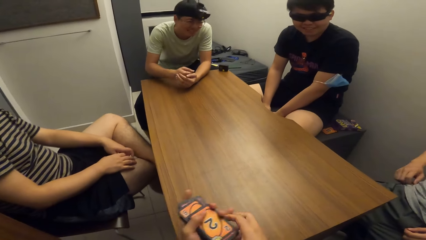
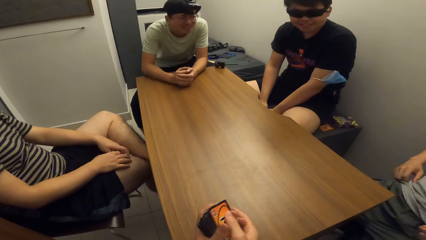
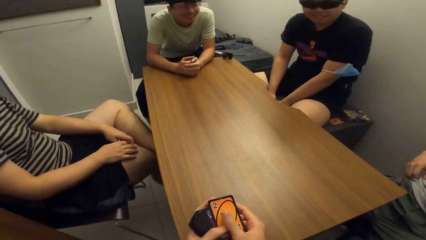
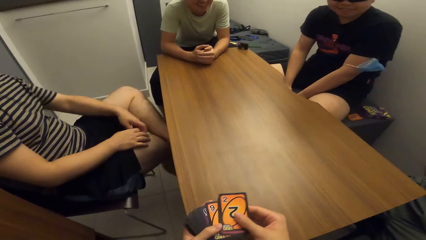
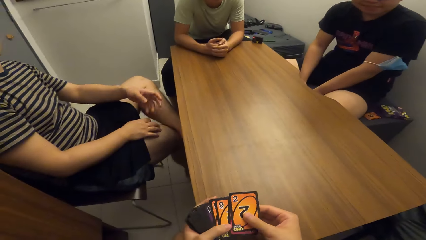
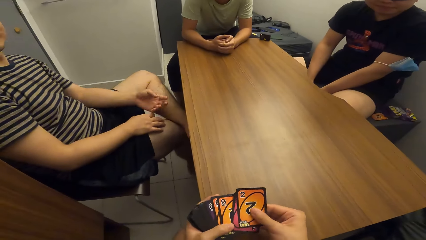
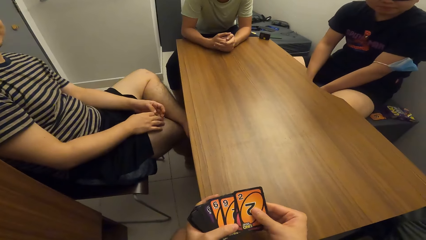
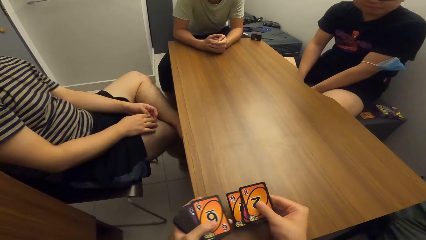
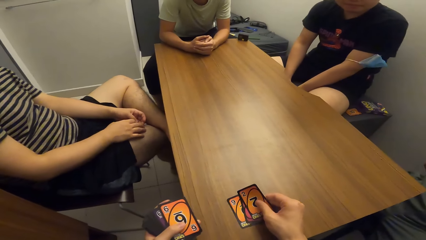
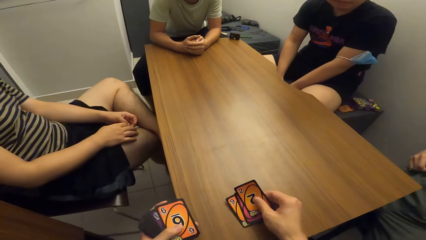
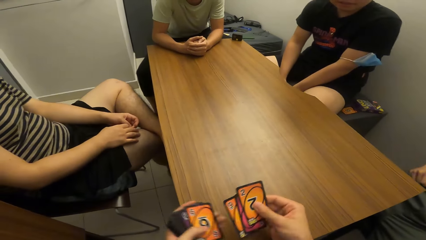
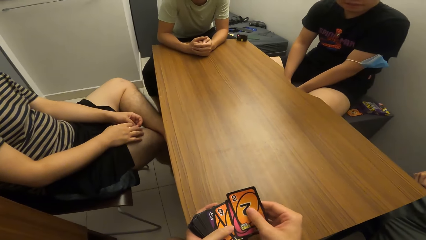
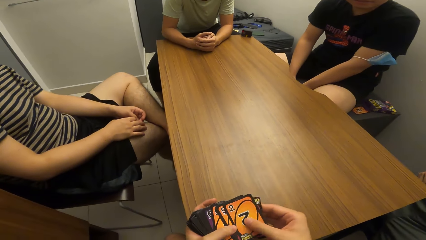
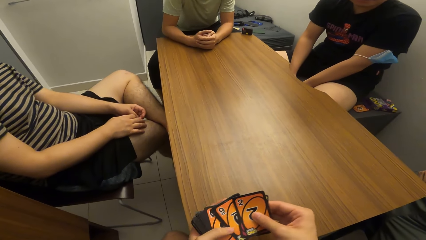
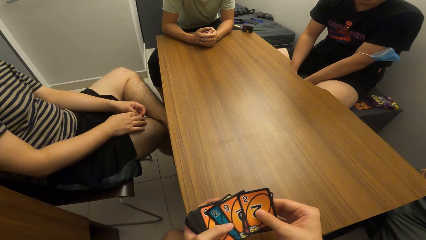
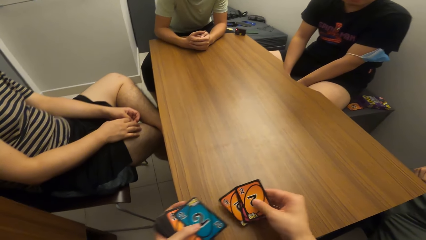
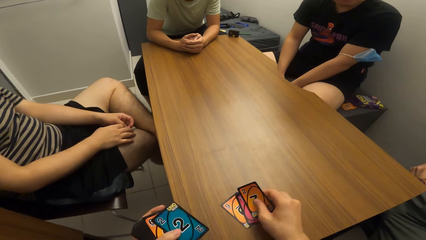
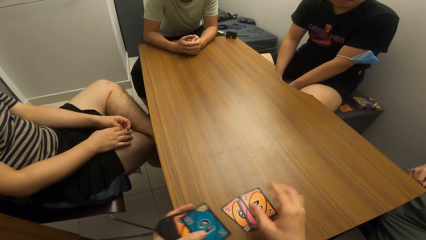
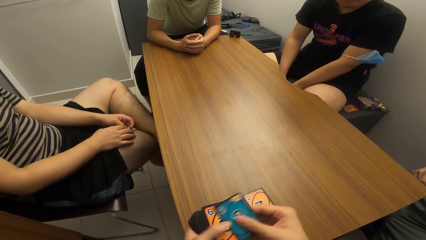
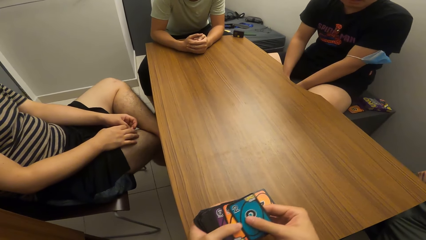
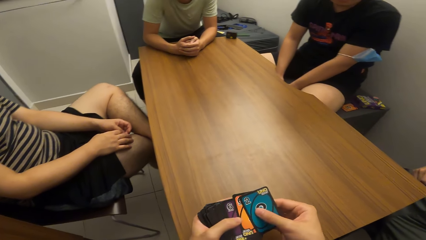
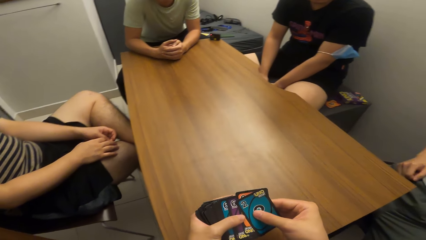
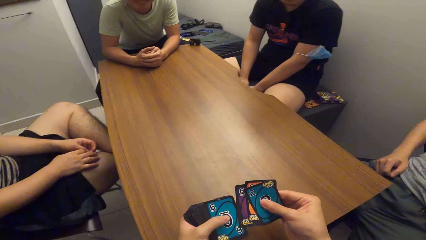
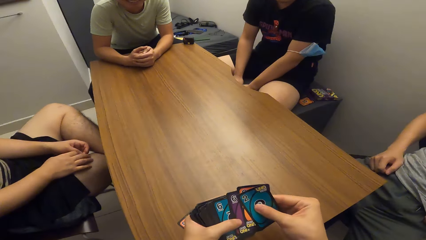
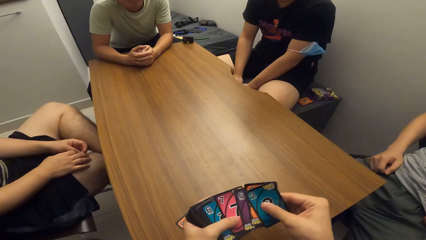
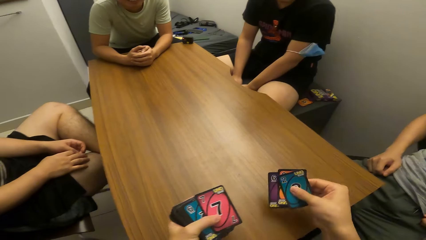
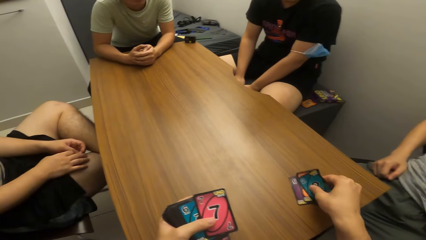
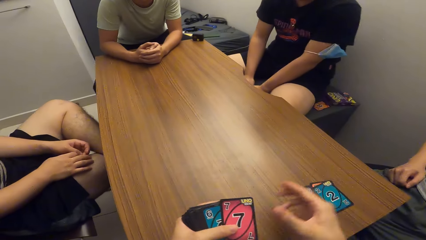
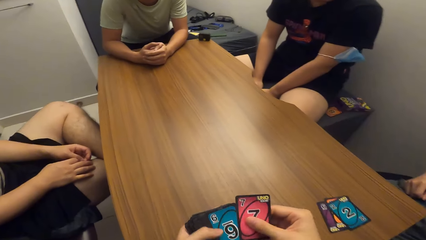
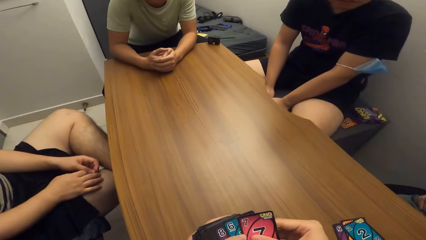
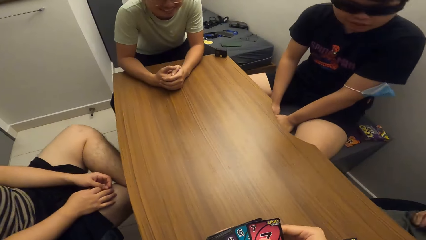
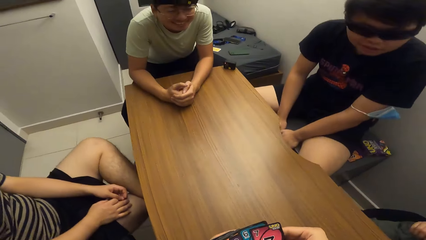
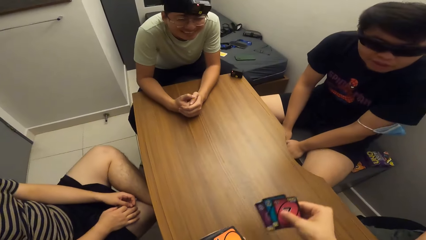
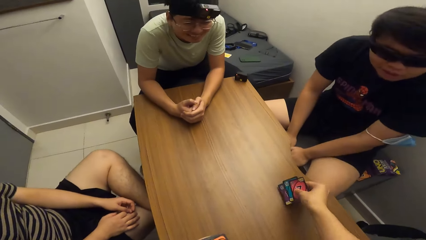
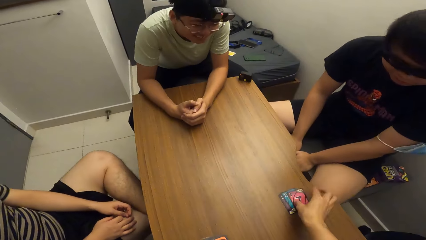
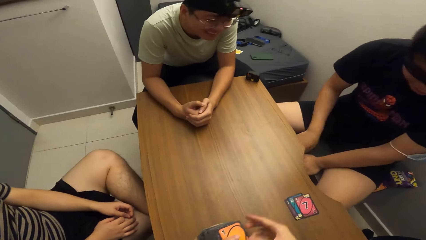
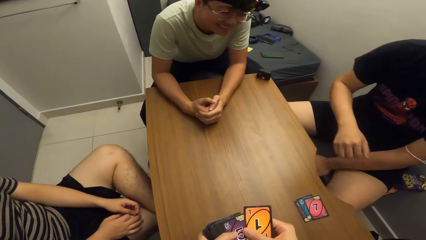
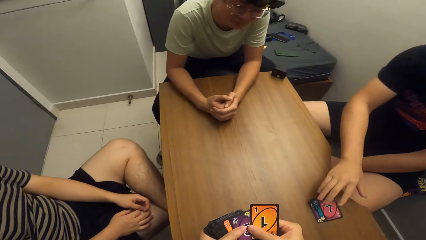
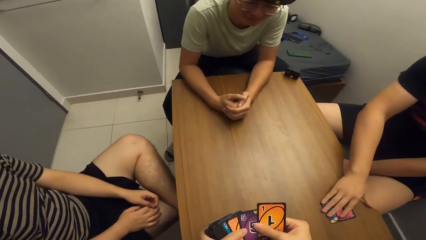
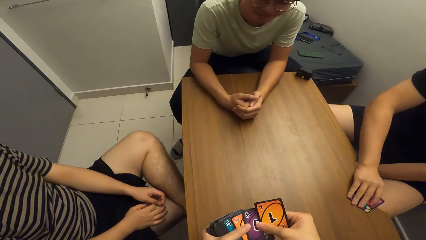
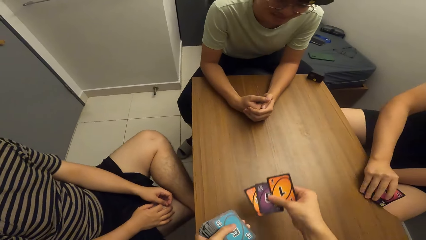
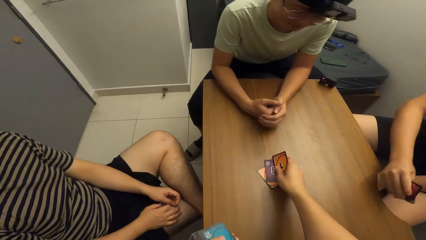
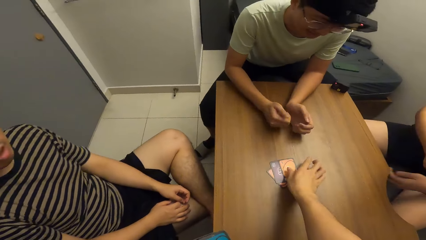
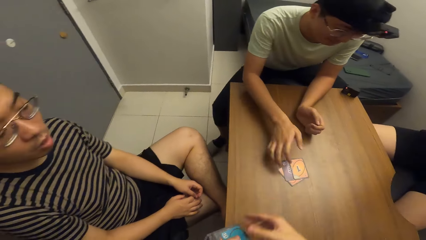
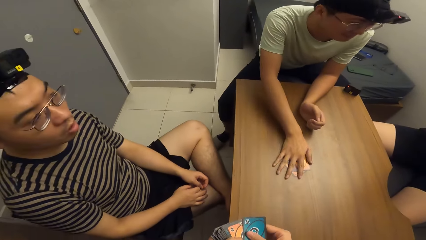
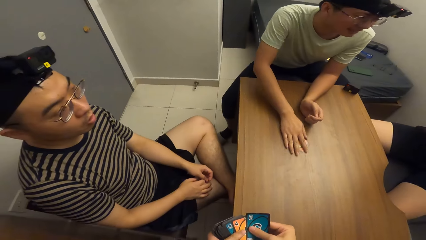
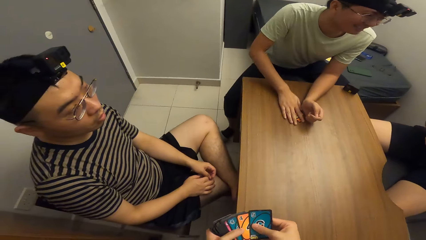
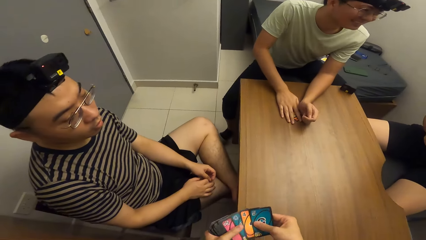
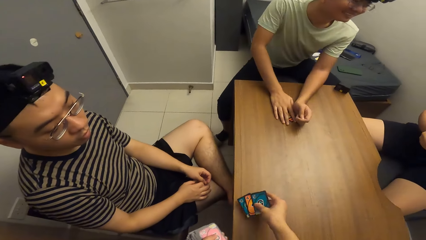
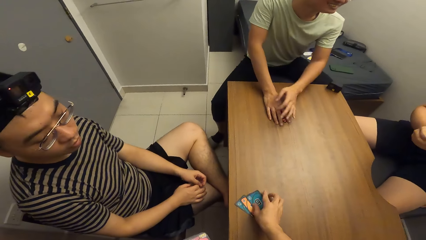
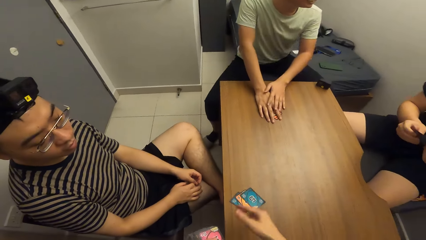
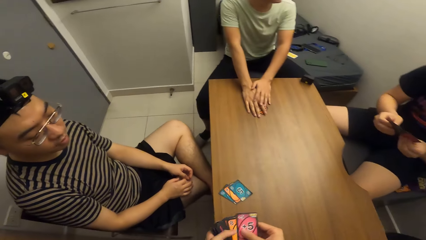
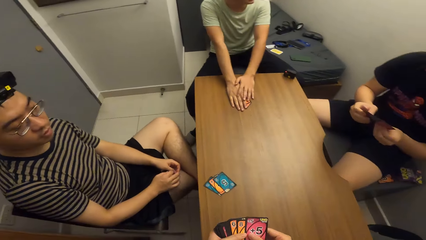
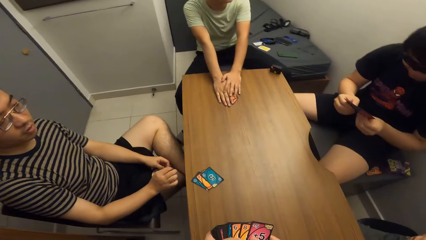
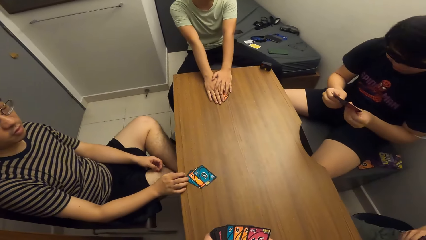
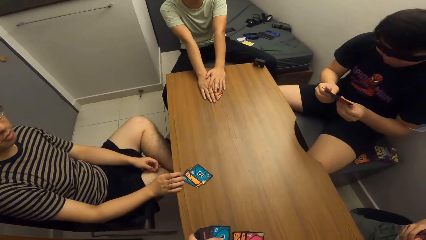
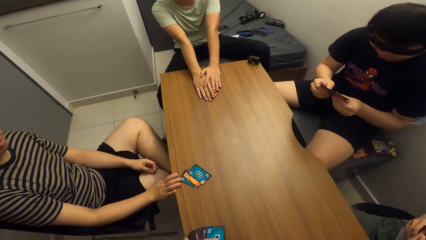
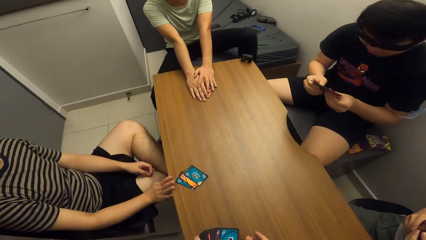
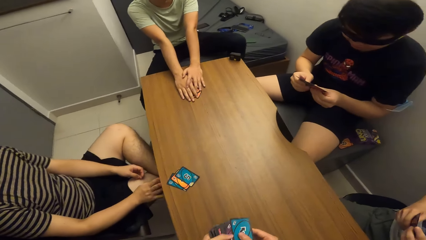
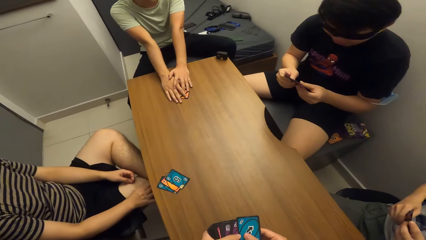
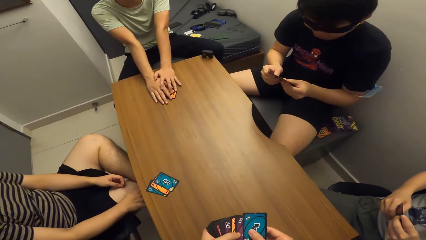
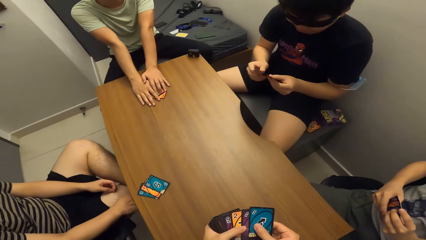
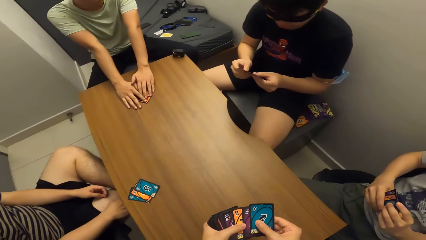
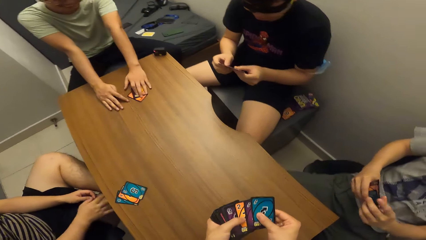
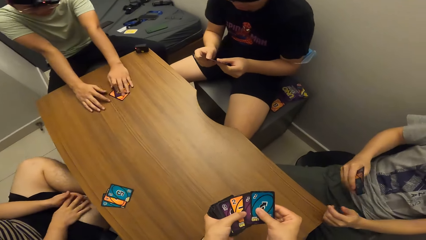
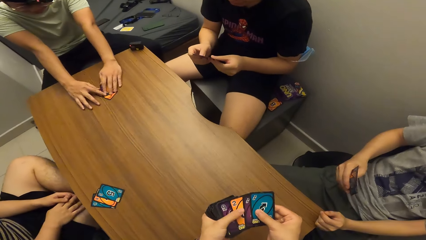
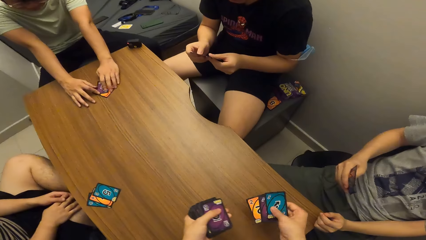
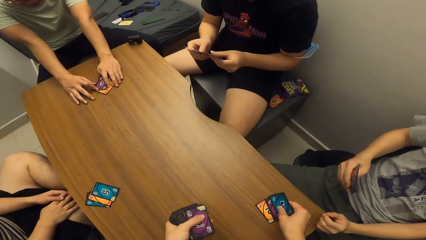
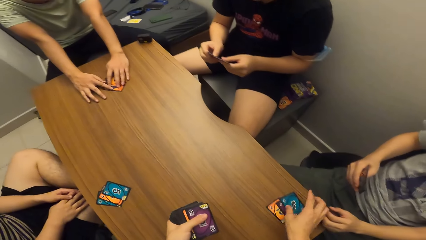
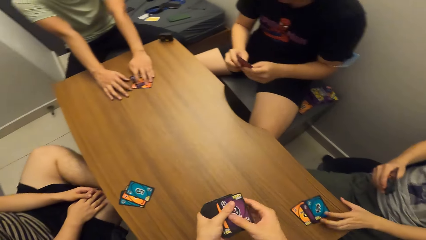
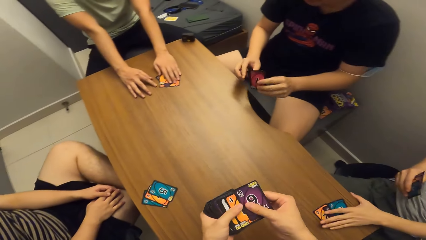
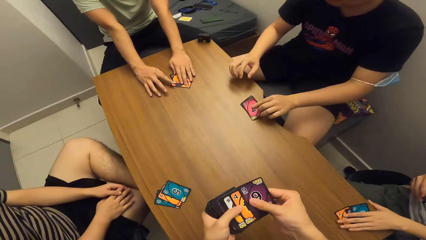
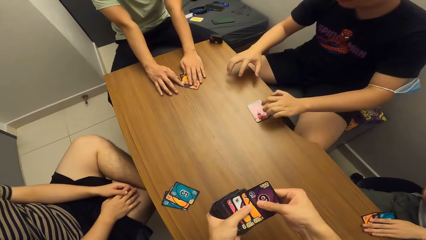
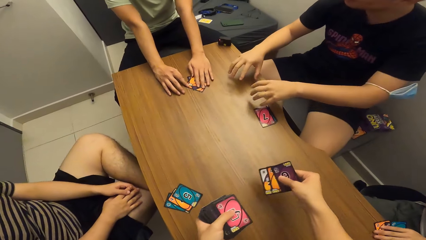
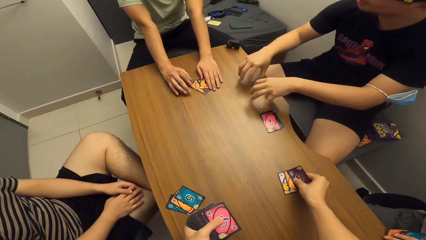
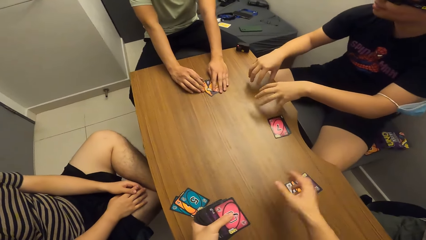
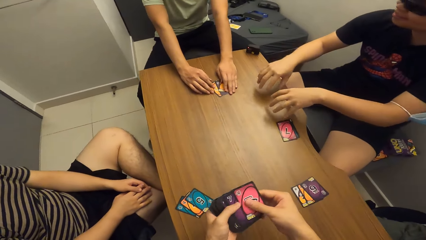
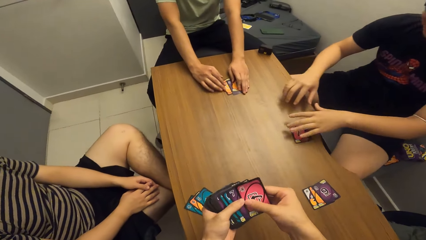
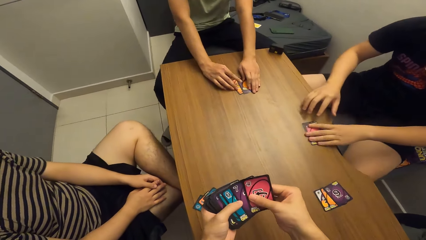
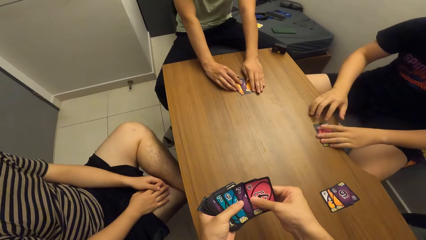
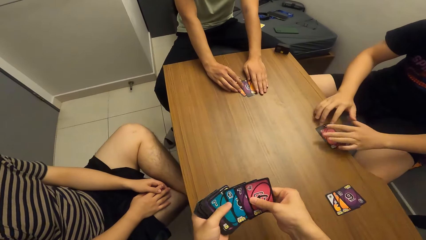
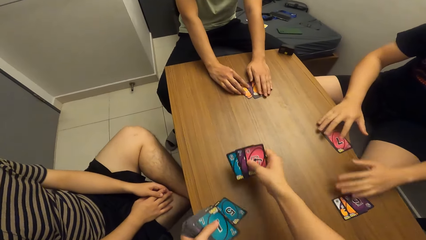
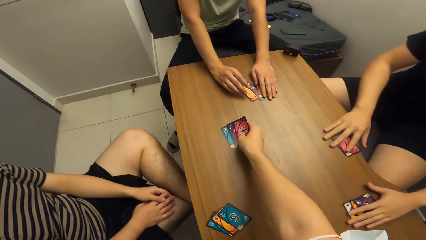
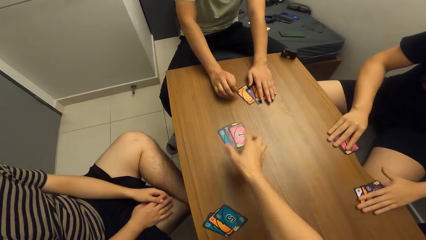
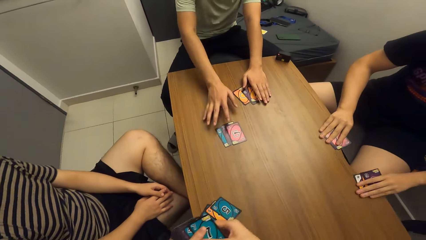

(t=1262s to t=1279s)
The camera wearer shuffles the playing cards with both hands. He shares the playing cards with his right hand and puts the cards on the table. A man picks cards from the table. Another man adjusts the playing cards on the table with his right hand. The second man picks cards from the table. The camera wearer shares the playing cards with his right hand. A third man touches the table. The camera wearer turns towards a fourth man. He shares the playing cards with his right hand again and puts the cards on the table. The fourth man picks cards from the table. The camera wearer shares the playing cards with his right hand. The first man adjusts the playing cards on the table with his right hand. The camera wearer shares the playing cards with his right hand. The first man picks cards from the table.
